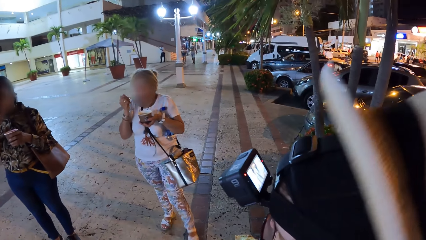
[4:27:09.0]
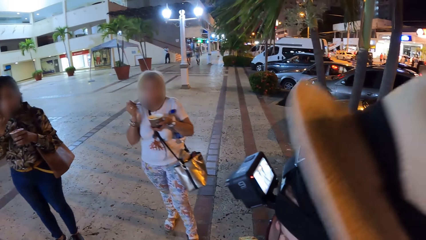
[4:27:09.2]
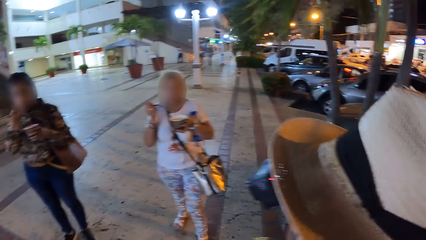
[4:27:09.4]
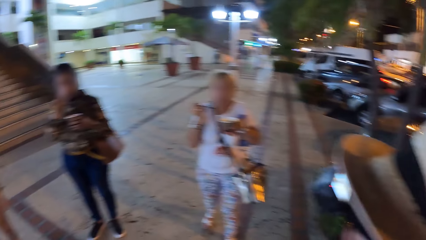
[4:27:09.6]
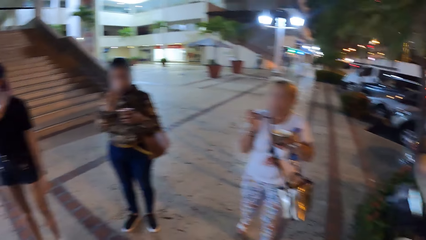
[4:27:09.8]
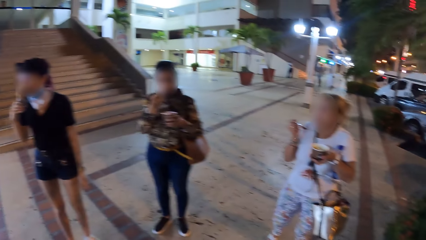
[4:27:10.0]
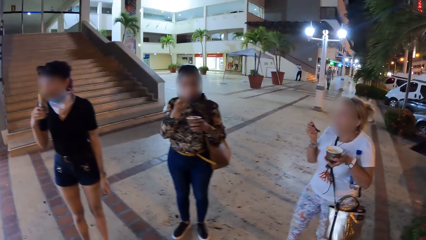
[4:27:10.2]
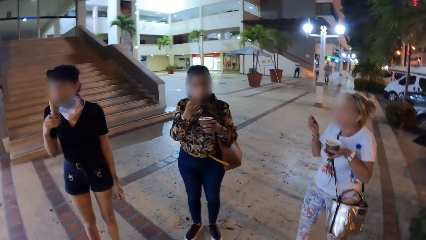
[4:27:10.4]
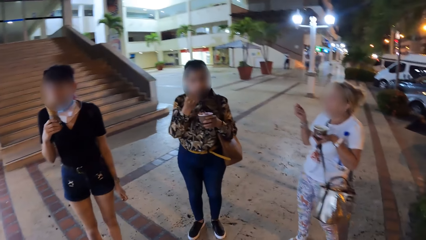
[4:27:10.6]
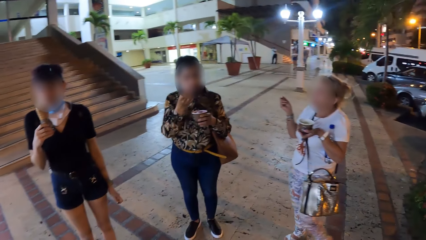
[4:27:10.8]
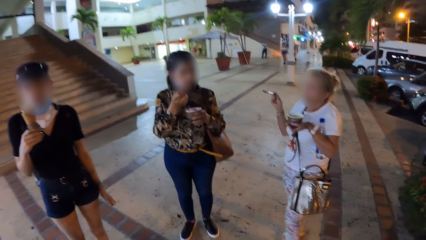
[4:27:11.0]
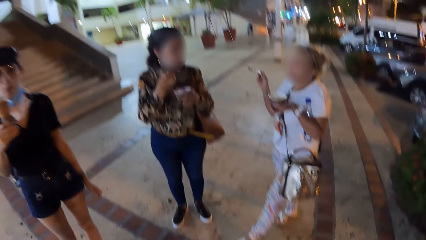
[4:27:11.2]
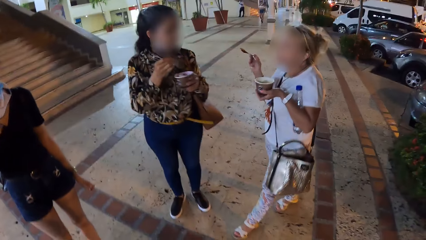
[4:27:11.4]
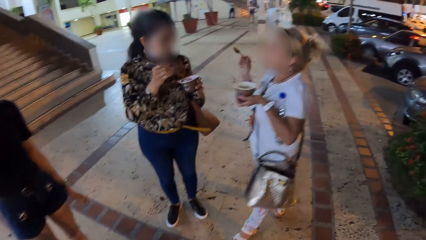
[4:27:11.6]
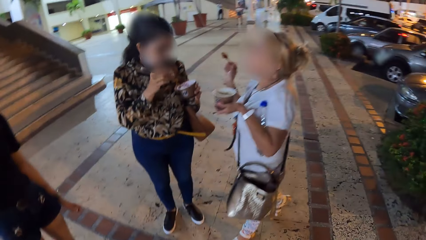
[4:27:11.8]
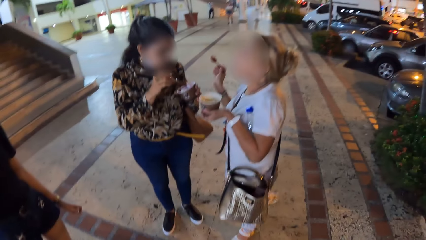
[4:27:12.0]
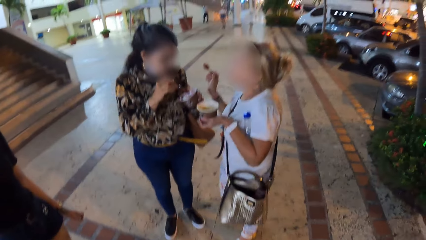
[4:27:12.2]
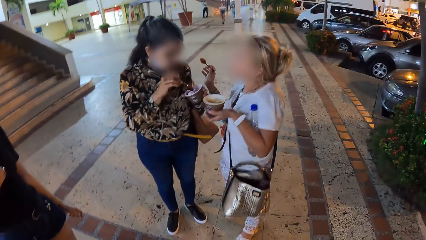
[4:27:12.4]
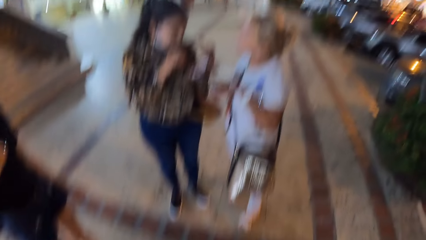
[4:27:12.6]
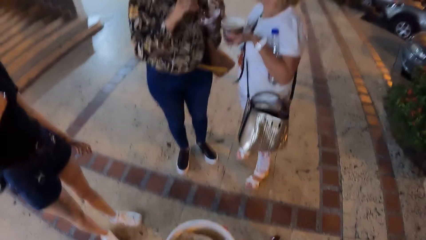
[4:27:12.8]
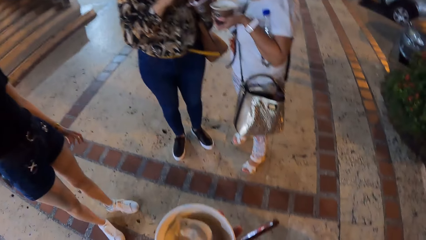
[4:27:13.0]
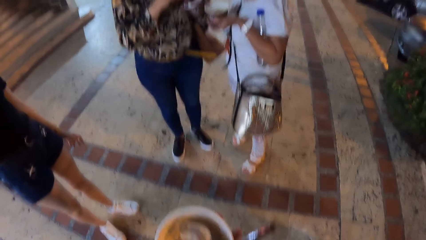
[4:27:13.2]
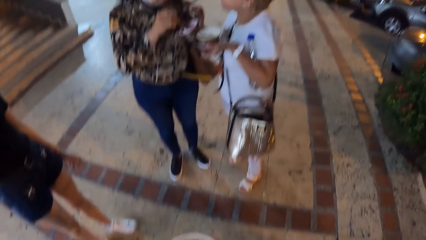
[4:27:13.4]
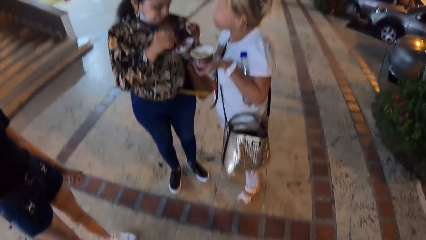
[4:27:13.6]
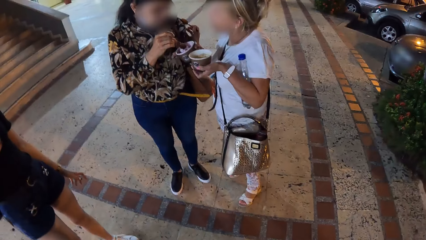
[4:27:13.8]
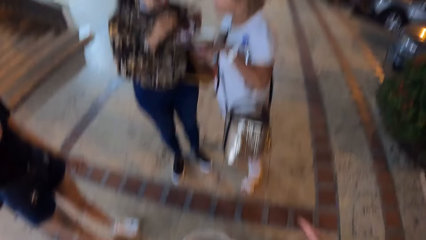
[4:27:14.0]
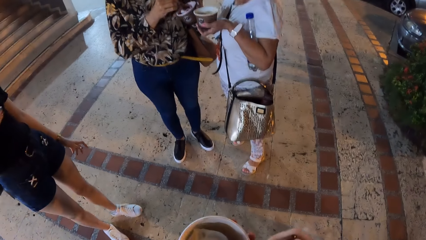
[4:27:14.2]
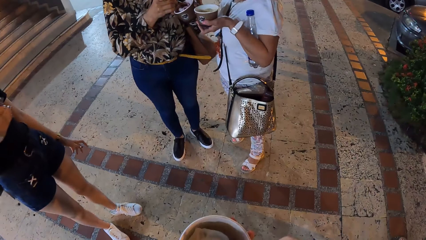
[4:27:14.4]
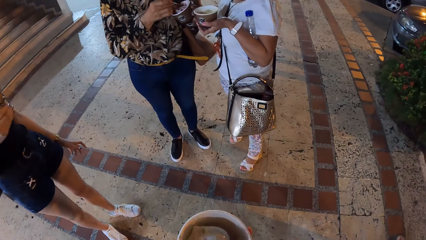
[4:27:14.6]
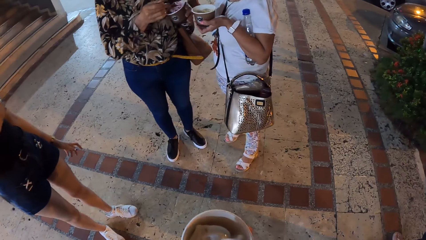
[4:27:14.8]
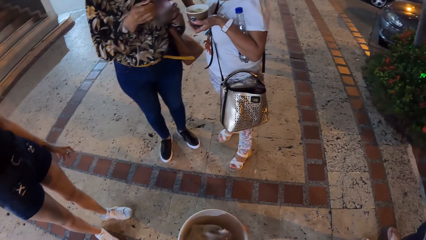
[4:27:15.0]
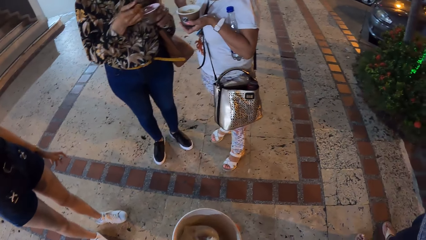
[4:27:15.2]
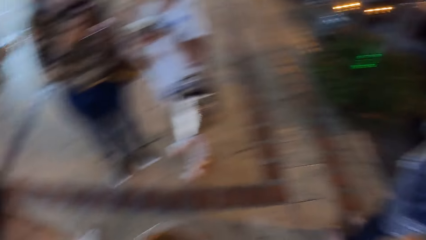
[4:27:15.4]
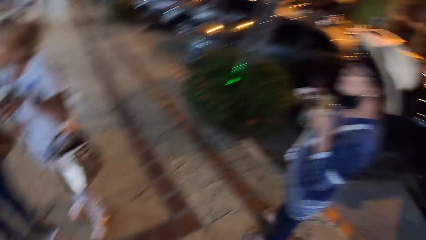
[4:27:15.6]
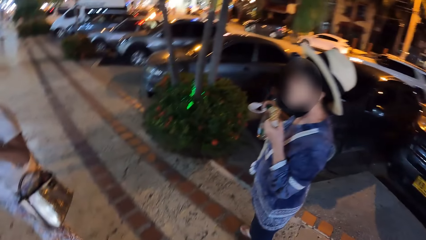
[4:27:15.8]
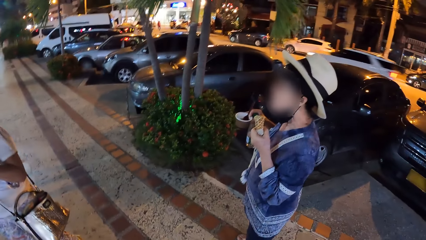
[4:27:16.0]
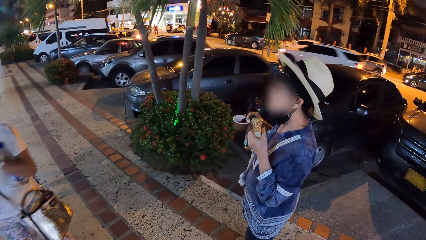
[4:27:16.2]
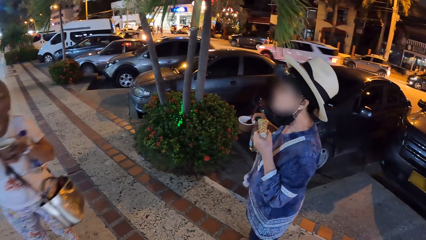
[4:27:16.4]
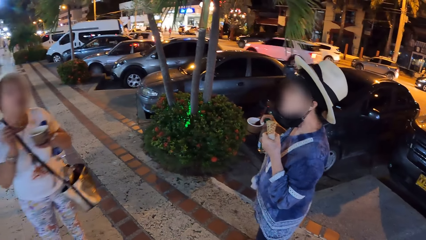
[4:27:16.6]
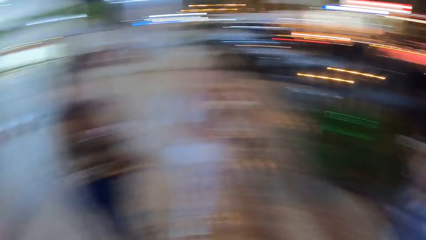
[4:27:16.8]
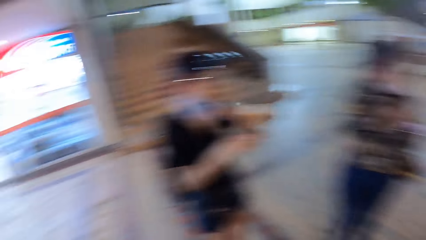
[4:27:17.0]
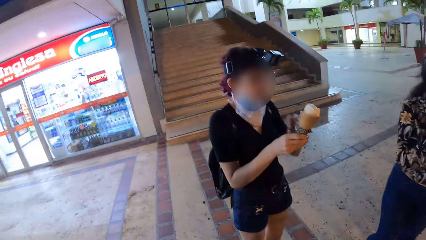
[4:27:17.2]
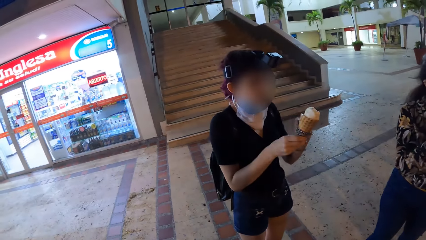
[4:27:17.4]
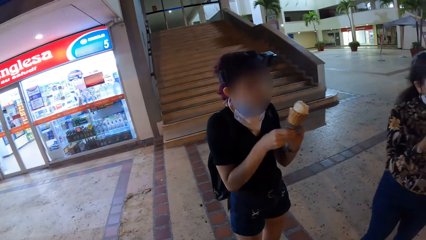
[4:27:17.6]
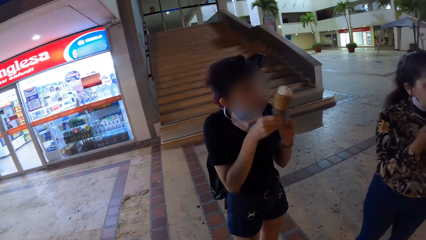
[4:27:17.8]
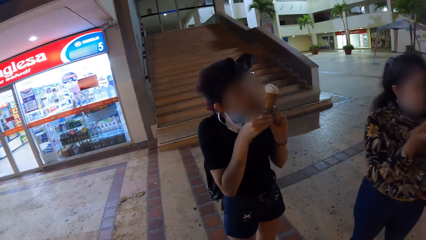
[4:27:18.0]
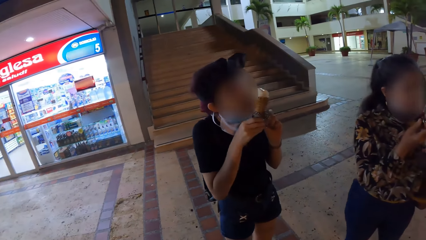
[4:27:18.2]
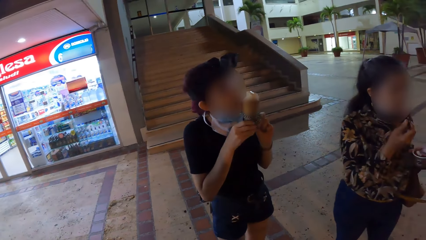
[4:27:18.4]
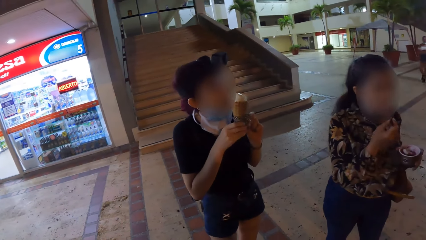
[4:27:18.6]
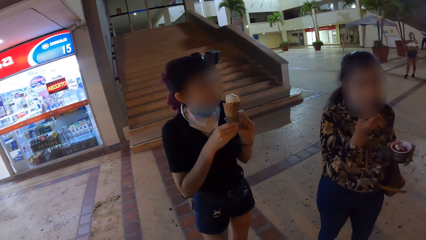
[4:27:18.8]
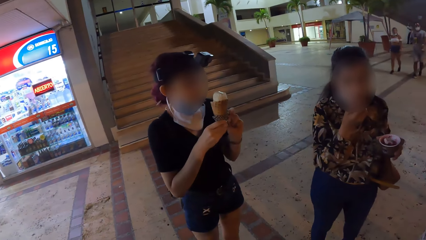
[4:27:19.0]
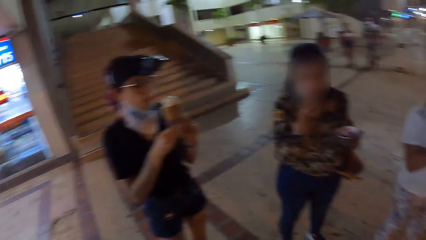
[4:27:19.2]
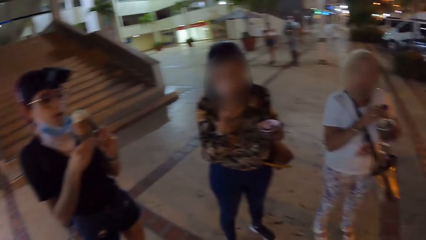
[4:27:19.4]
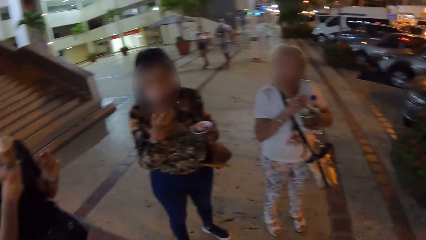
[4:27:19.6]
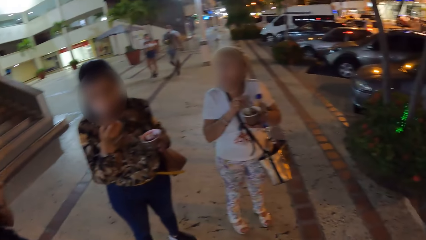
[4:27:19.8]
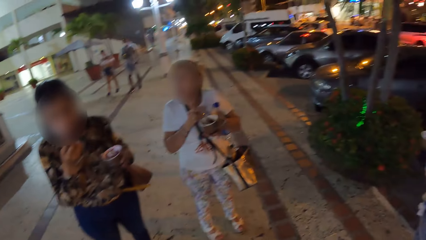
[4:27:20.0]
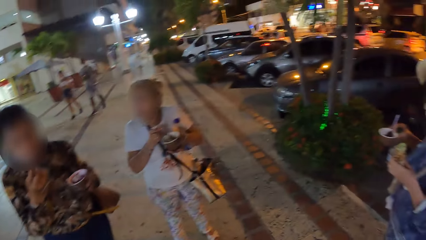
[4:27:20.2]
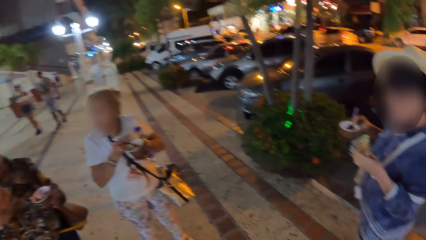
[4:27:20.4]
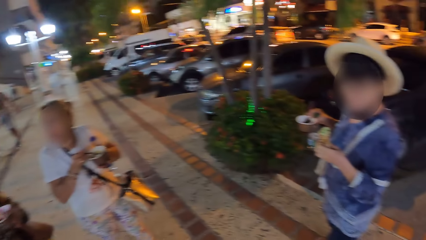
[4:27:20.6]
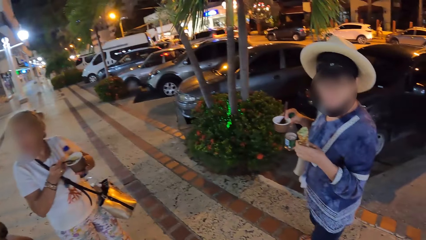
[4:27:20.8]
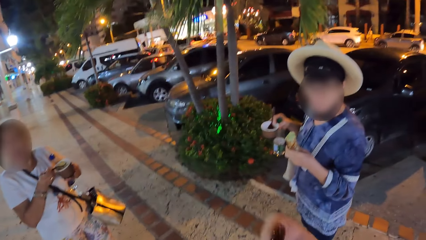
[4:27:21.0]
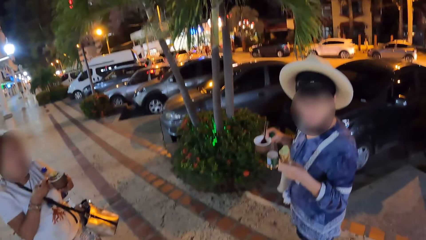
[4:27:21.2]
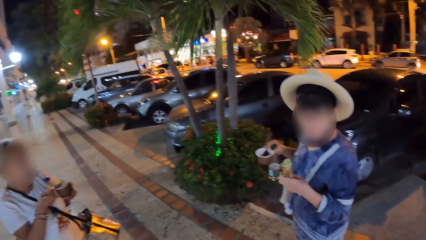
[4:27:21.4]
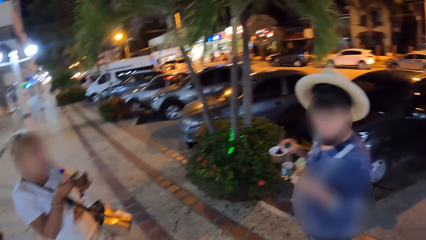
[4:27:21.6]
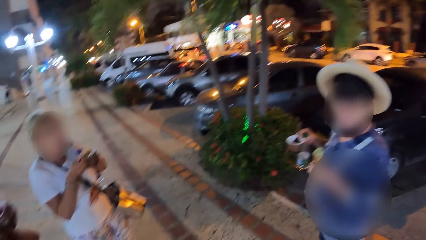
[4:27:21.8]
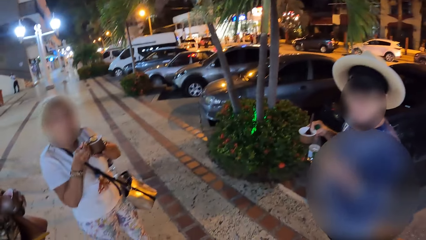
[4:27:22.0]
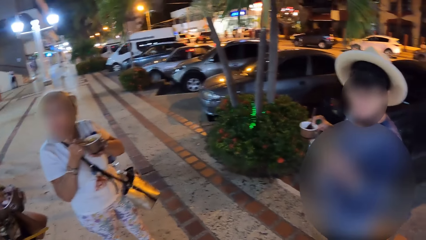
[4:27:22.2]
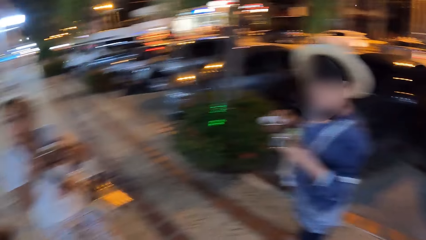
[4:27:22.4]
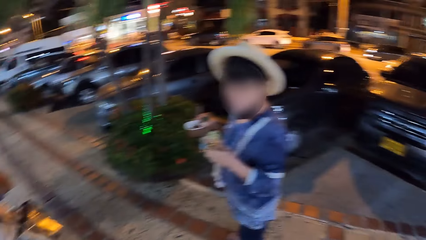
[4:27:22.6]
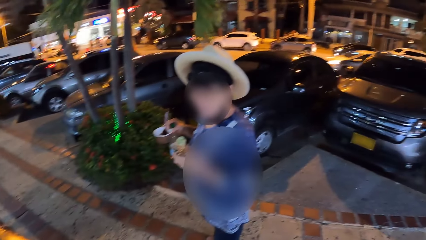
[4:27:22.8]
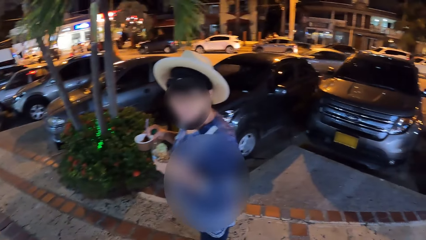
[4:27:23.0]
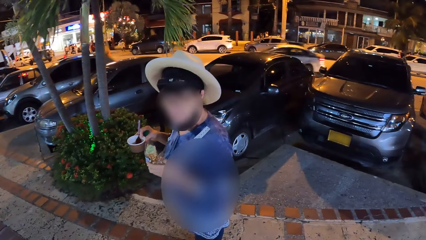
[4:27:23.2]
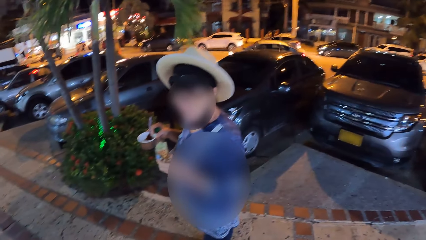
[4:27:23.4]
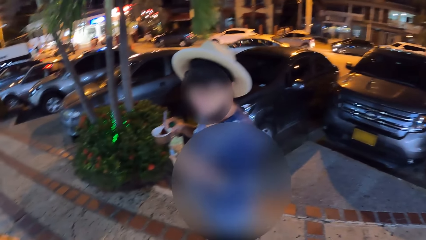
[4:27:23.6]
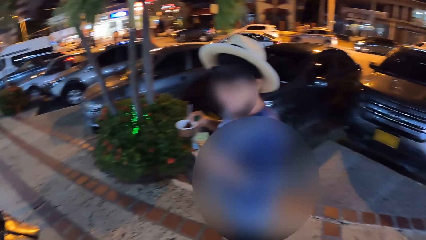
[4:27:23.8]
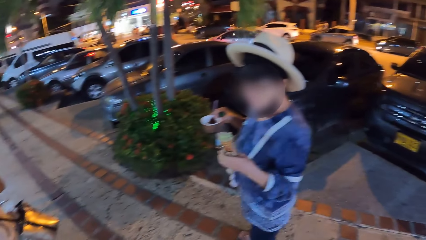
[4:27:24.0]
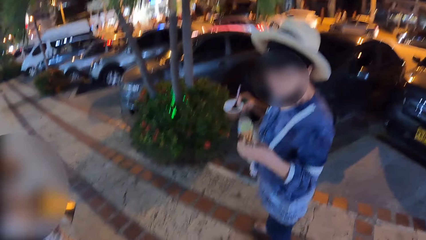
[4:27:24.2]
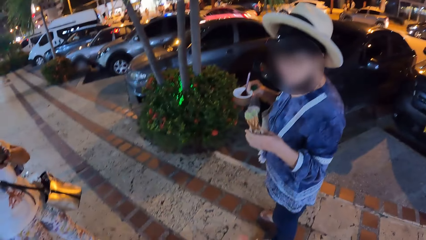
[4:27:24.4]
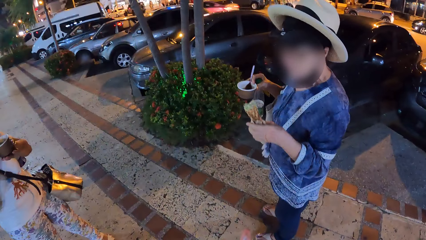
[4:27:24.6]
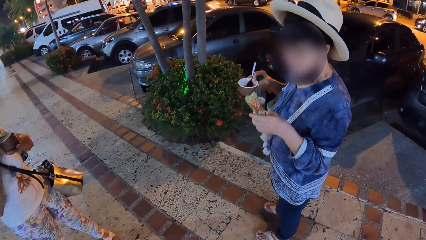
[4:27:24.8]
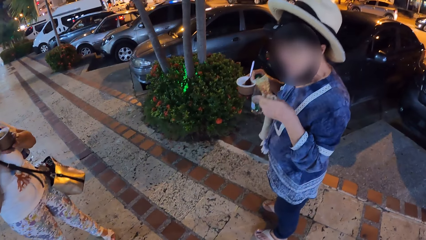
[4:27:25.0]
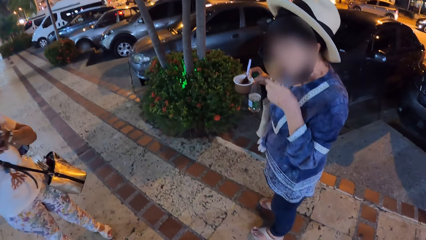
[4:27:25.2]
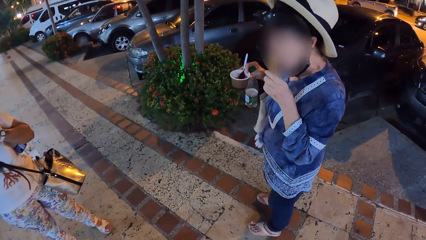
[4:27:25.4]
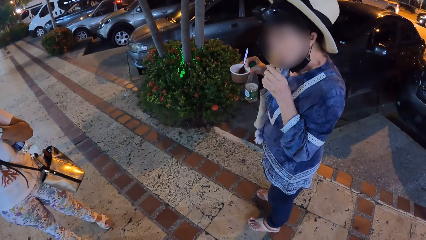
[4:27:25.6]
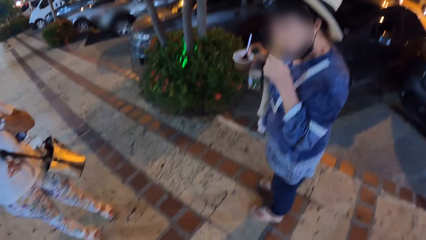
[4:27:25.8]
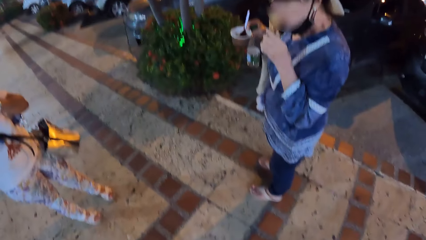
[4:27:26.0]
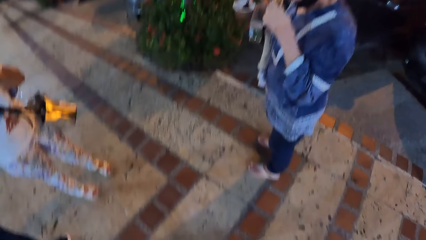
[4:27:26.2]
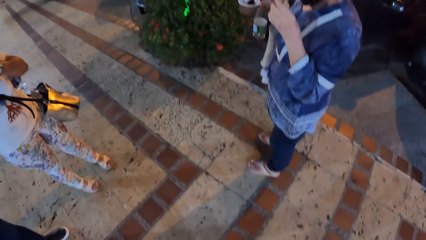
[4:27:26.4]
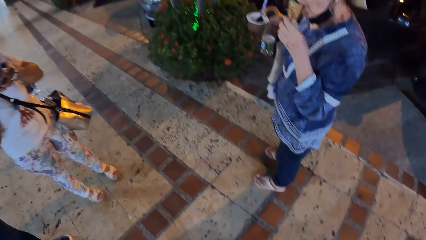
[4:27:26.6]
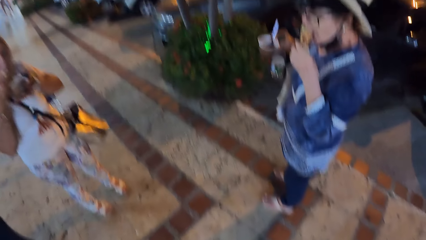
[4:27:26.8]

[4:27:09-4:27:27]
A woman interacts with another woman. The other woman scoops ice cream from the bowl of ice cream in her left hand with the spoon in her right hand. The camera wearer scoops ice cream from the bowl of ice cream in her left hand with the spoon in her right hand. A third woman licks the ice cream in both hands. The second woman moves the spoon towards her mouth with her right hand. A fourth woman licks the ice cream in her left hand.
